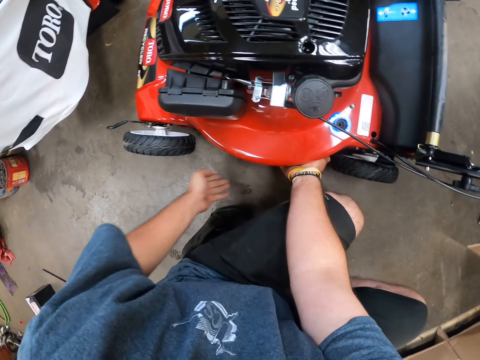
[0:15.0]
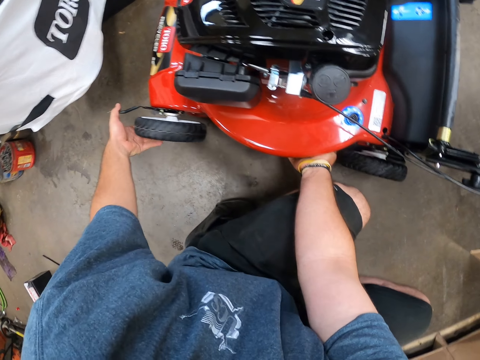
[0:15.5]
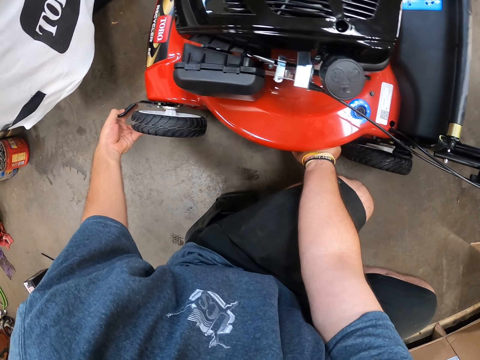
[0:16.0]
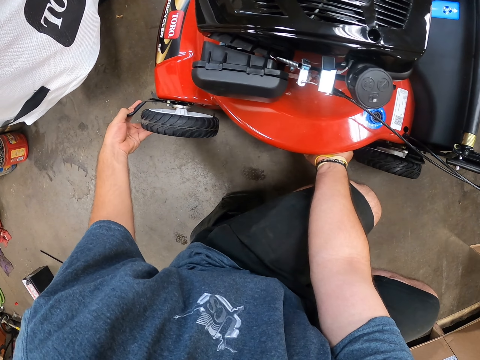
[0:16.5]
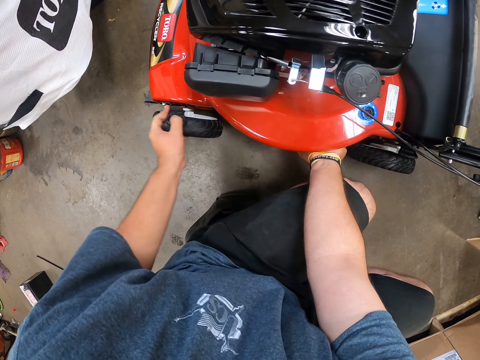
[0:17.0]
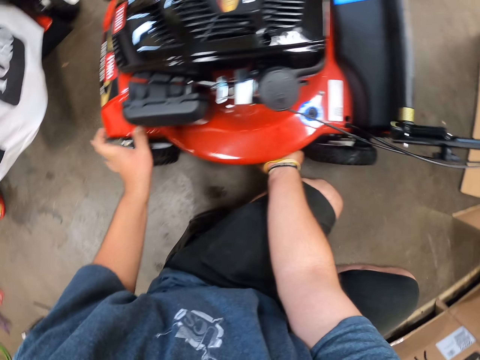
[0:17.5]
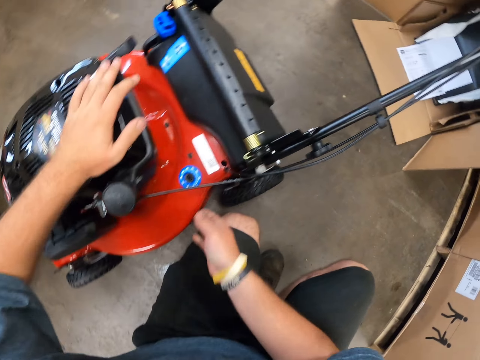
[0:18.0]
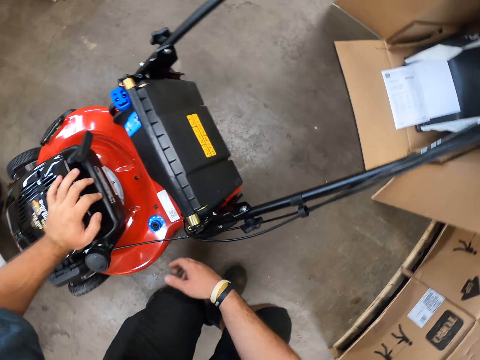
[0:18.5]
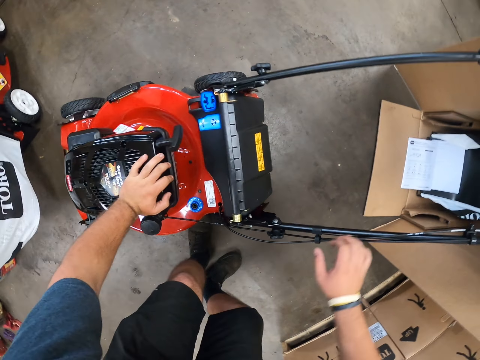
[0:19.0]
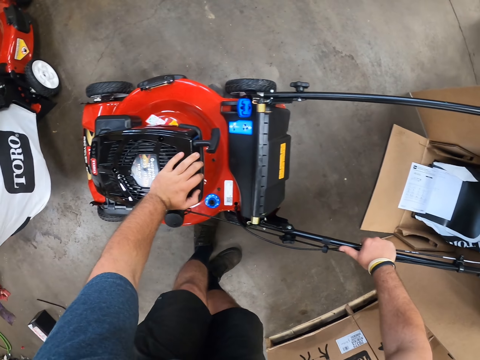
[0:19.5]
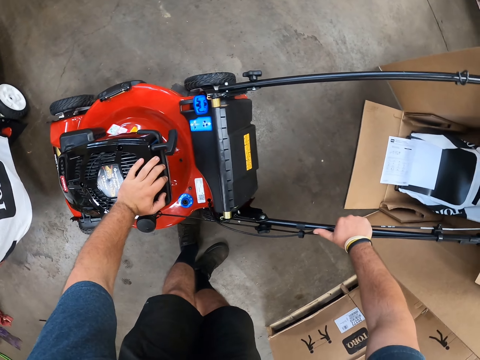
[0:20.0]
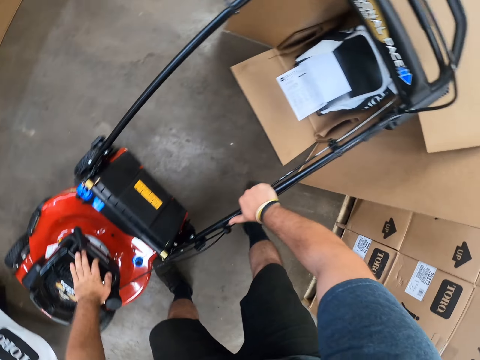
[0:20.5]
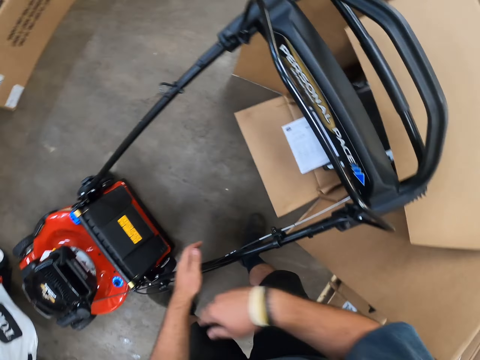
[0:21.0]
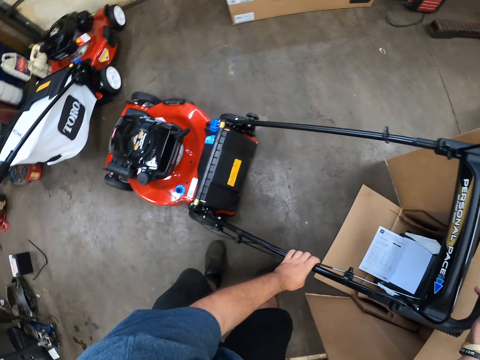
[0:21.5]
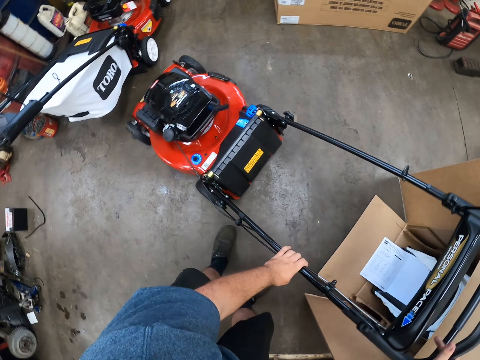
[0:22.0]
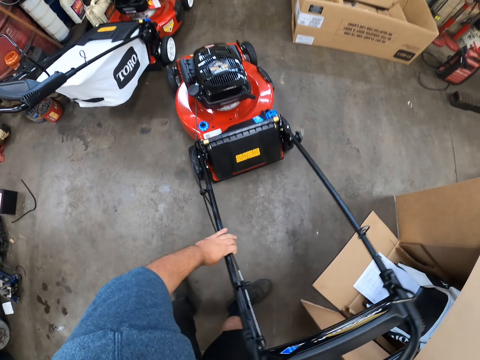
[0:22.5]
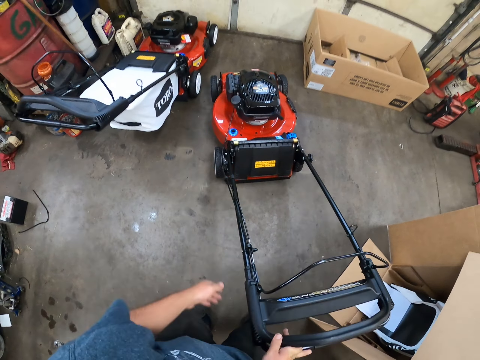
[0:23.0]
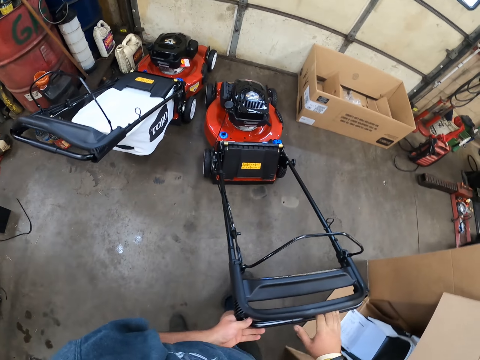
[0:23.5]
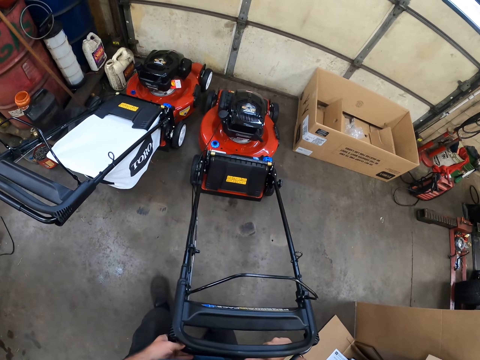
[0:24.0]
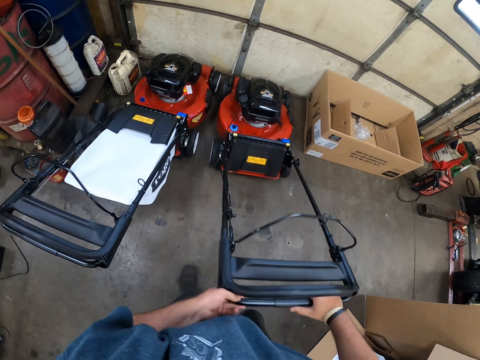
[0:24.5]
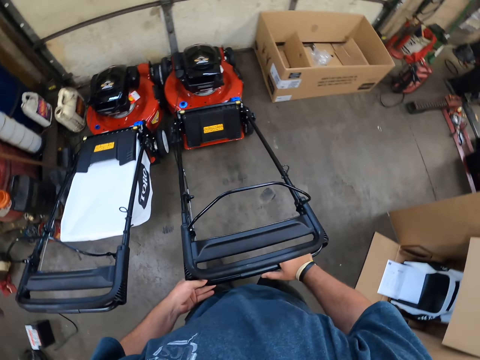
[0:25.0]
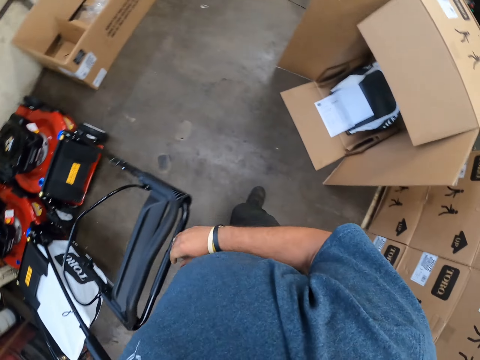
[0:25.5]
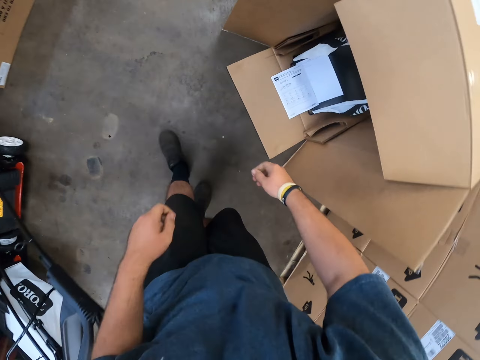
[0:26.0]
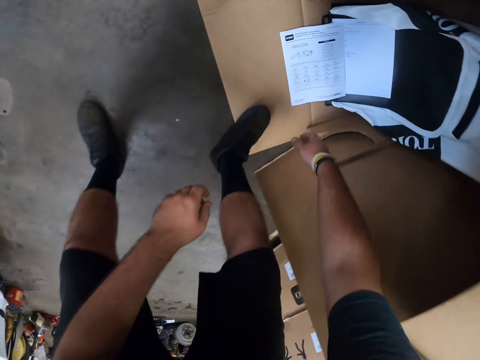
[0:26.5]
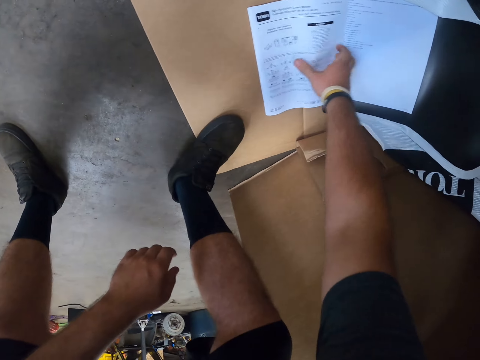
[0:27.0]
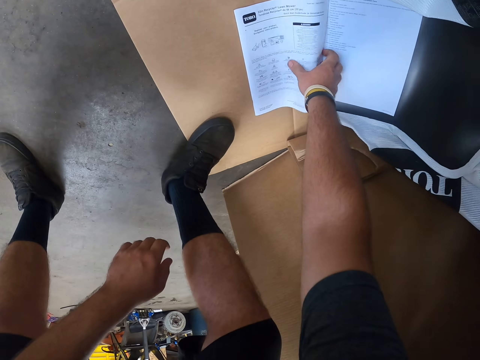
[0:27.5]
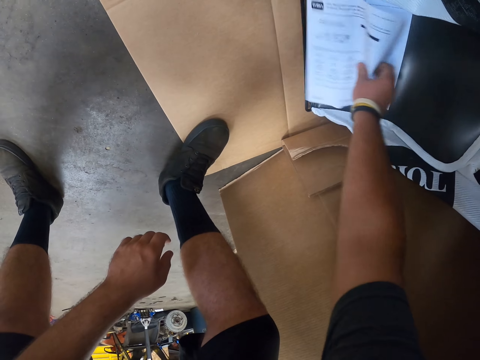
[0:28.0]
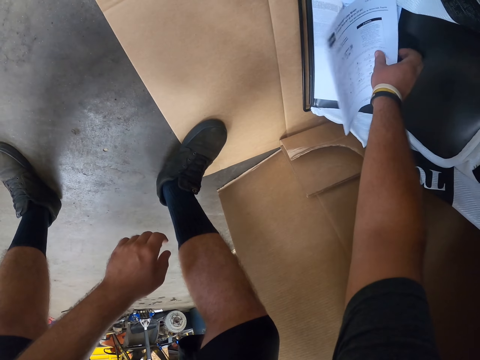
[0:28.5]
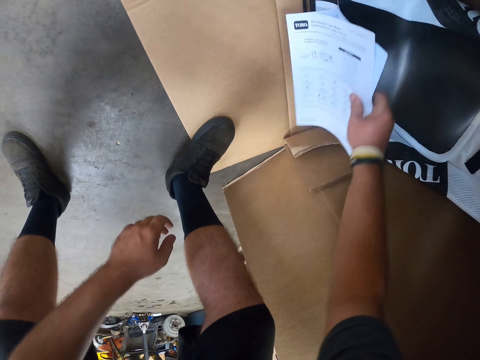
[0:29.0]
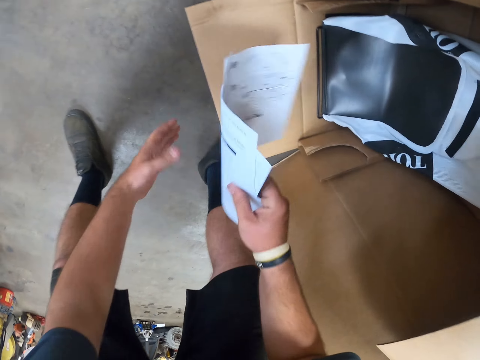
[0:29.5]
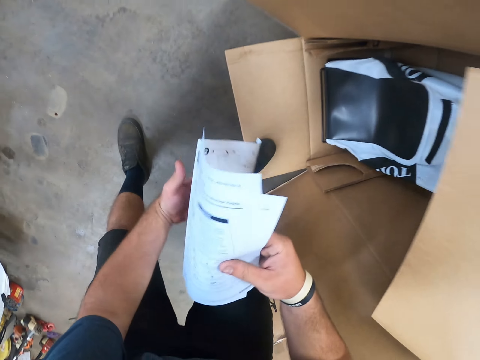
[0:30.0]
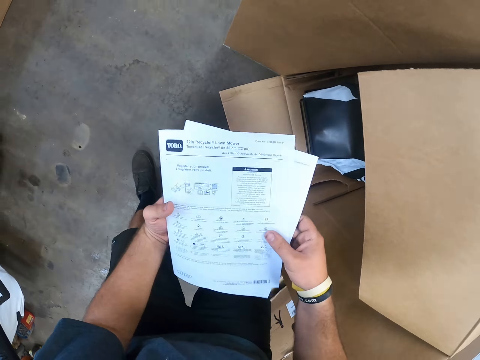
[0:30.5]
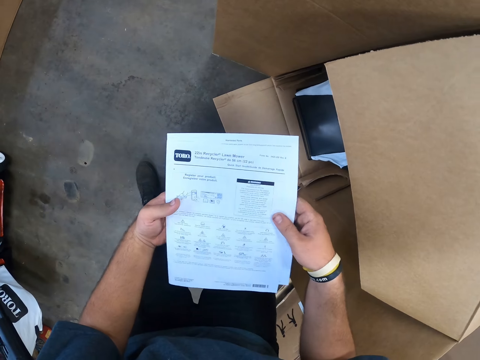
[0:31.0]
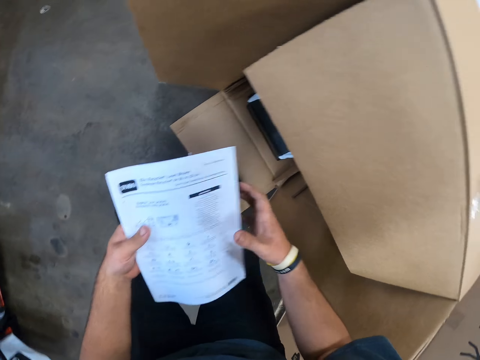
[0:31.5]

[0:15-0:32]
The camera wearer adjusts the lawn mower wheel. They rotate the front wheel of the lawn mower. They stand up from the floor. They hold the lawn mower handle, touch the lawn mower, and walk around. They turn the lawn mower and push the lawn mower to the wall. They walk around. They pick the lawn mower manual paper in the box. They pick another paper in the box. They hold the papers with both hands.

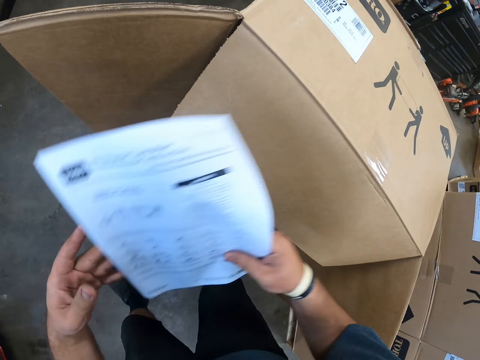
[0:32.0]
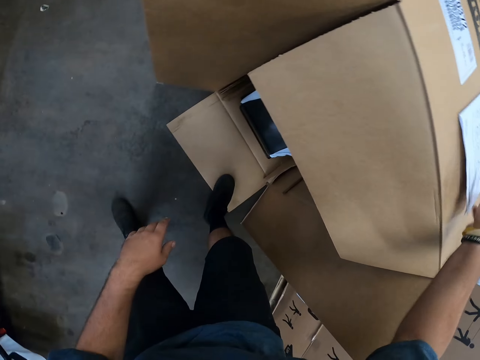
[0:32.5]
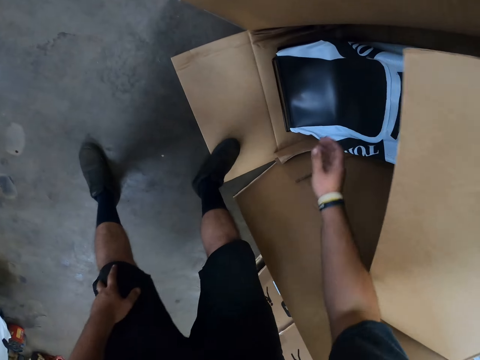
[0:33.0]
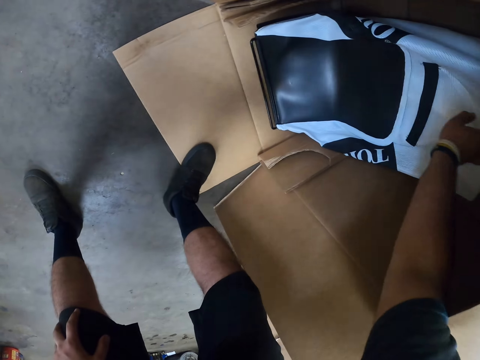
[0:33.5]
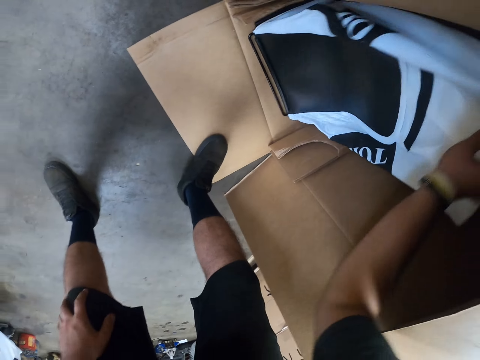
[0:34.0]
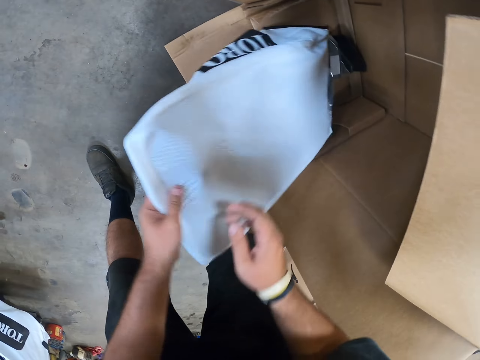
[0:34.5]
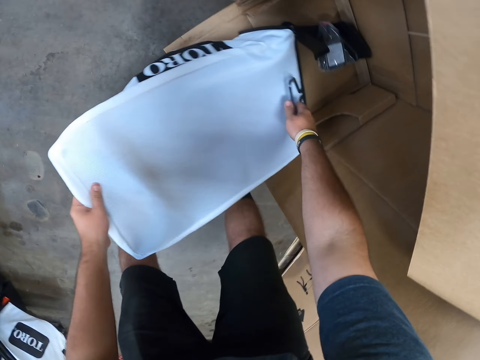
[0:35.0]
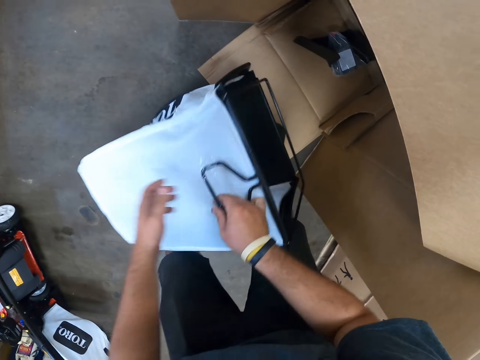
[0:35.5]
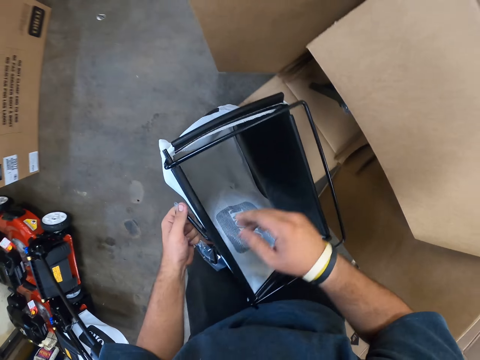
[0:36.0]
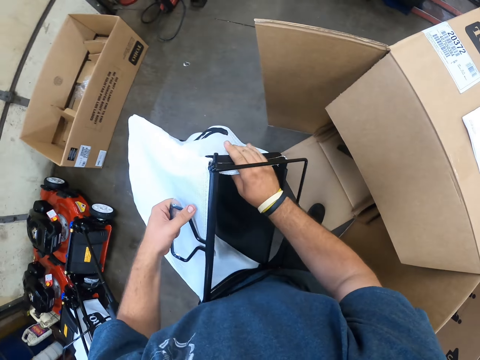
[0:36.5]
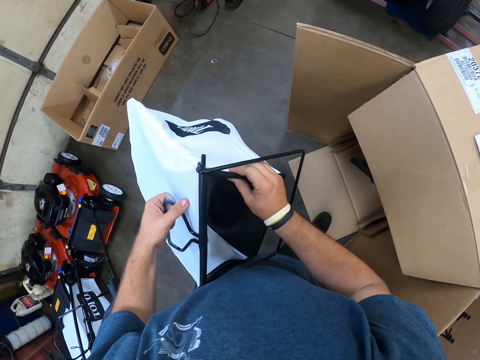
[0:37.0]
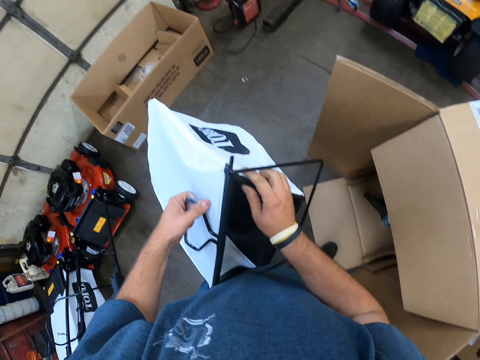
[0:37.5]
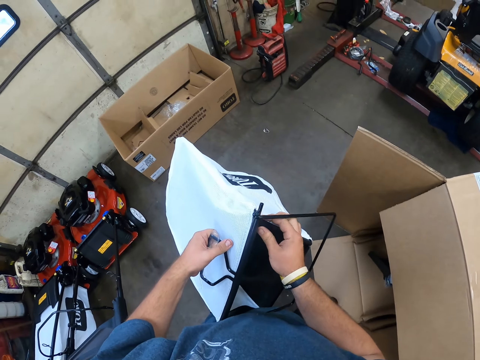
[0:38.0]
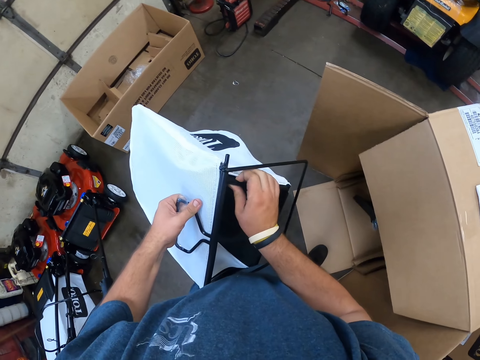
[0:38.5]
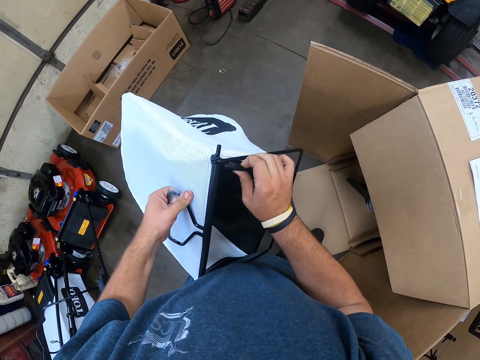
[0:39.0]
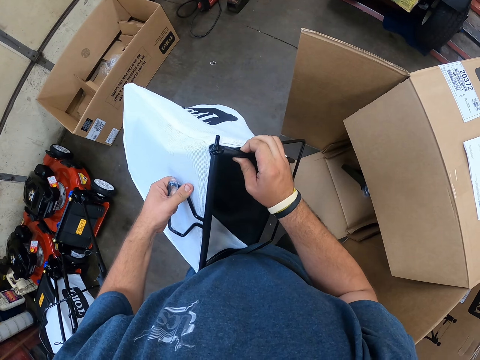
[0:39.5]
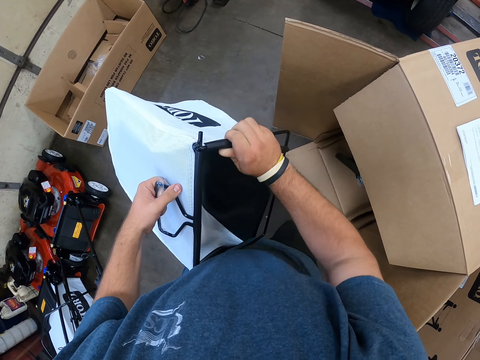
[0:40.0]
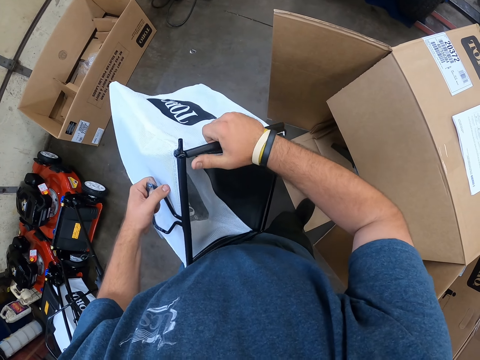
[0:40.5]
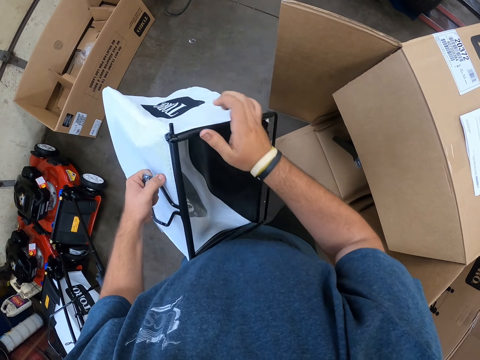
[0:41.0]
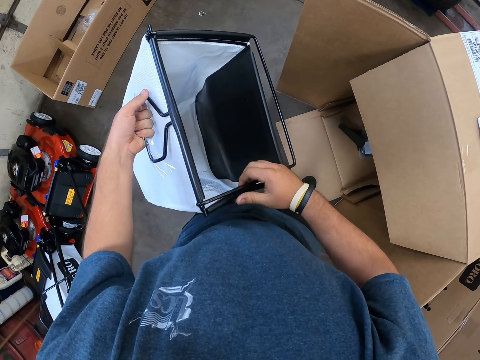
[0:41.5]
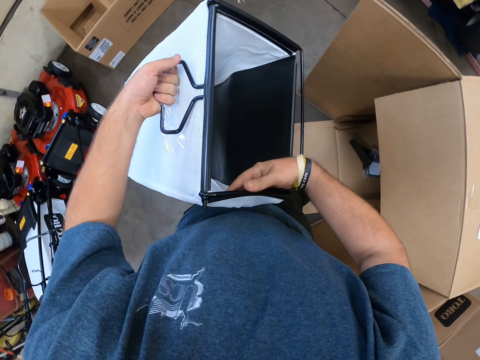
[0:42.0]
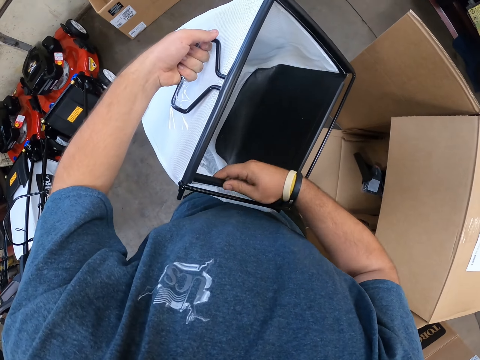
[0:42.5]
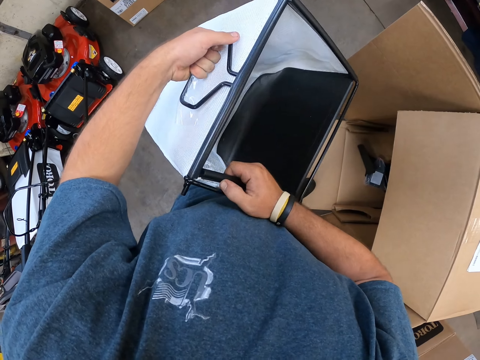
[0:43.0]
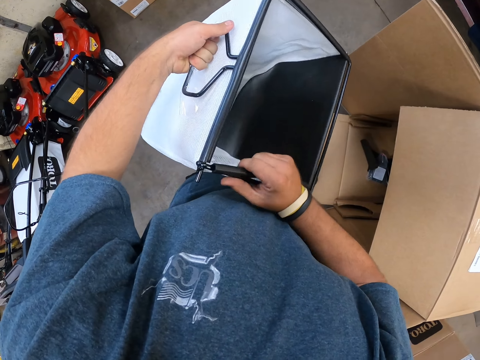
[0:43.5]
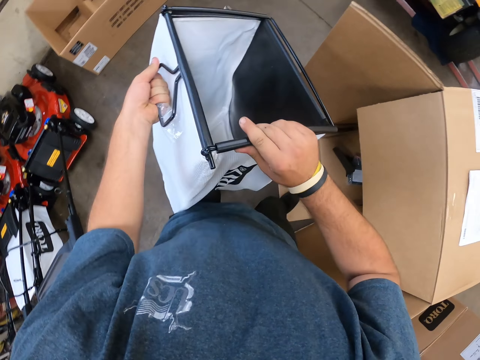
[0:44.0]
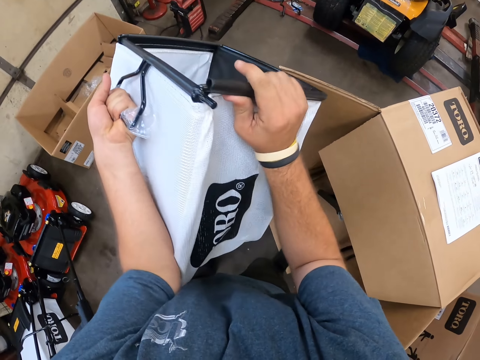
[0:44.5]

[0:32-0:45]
The camera wearer places the papers on a box. They pick a lawn mower basket in a box. They hold the basket with both hands. They adjust the upper part of the basket. They hold the lawn mower basket.
